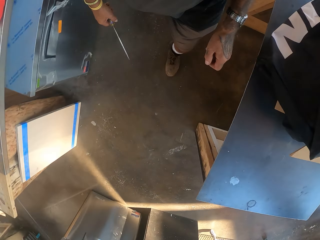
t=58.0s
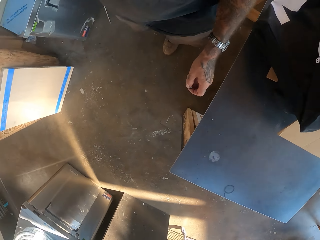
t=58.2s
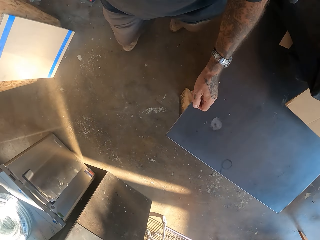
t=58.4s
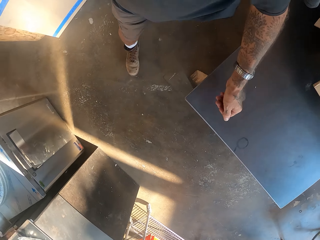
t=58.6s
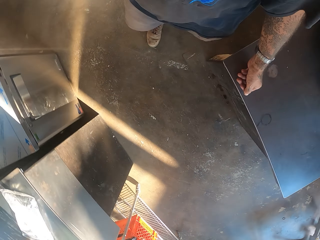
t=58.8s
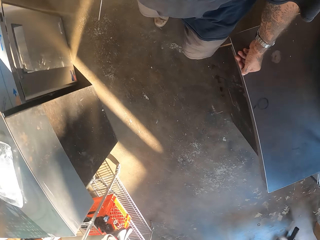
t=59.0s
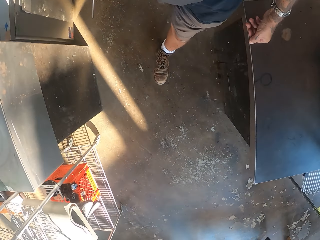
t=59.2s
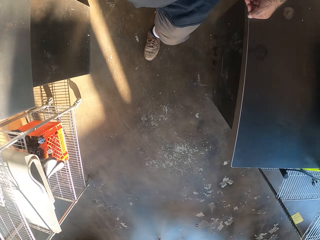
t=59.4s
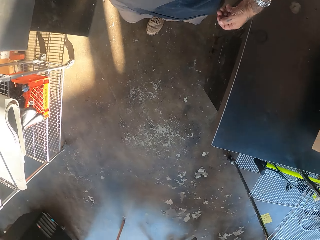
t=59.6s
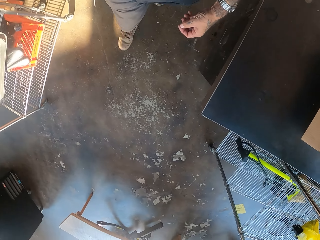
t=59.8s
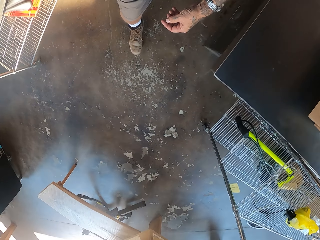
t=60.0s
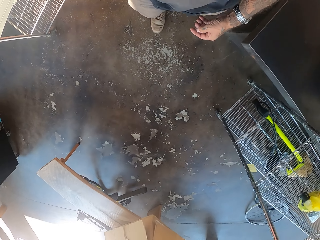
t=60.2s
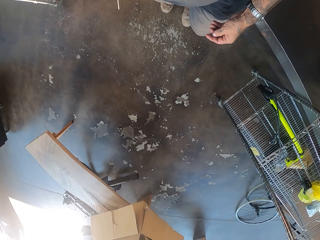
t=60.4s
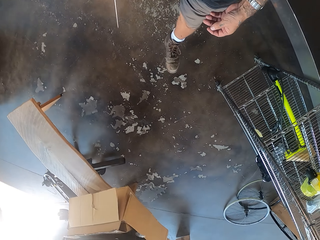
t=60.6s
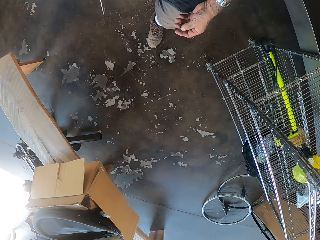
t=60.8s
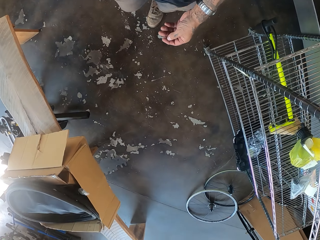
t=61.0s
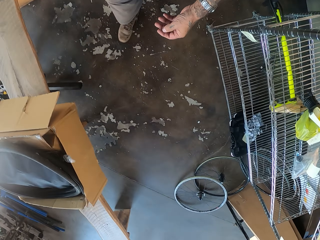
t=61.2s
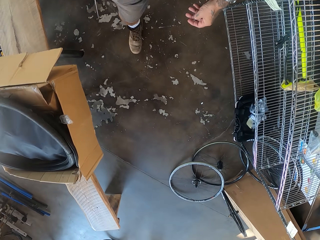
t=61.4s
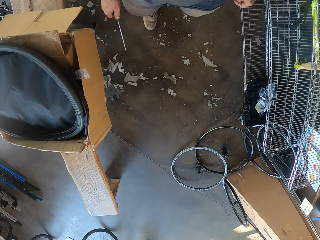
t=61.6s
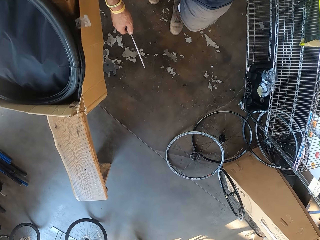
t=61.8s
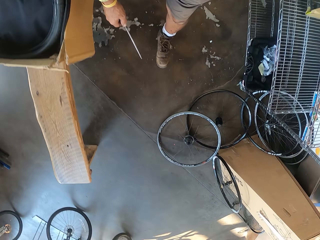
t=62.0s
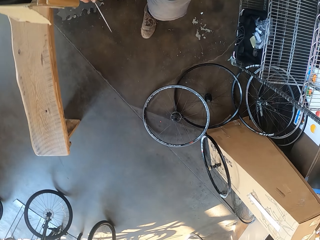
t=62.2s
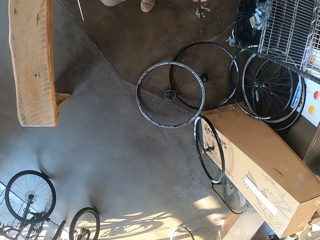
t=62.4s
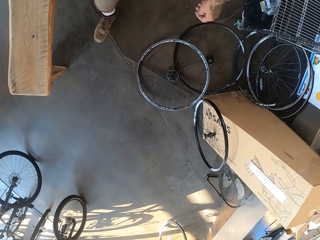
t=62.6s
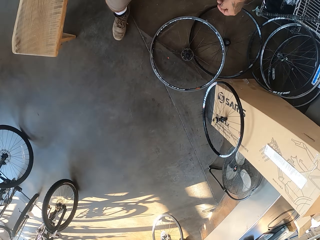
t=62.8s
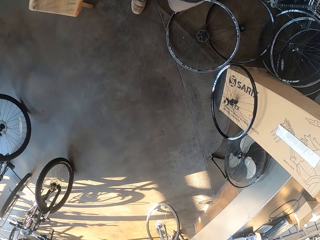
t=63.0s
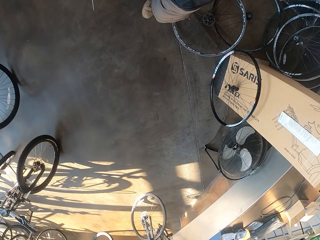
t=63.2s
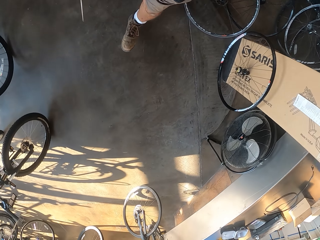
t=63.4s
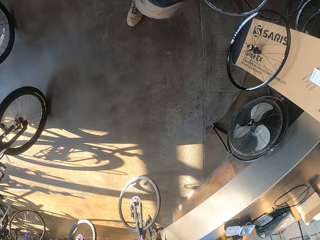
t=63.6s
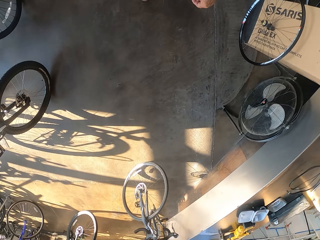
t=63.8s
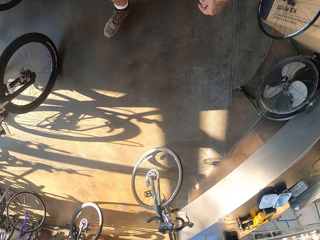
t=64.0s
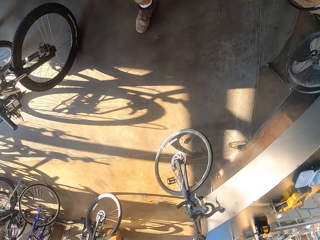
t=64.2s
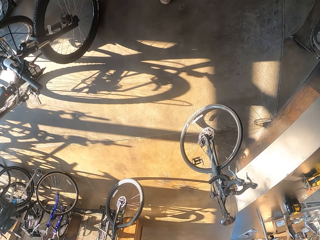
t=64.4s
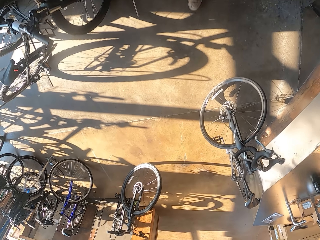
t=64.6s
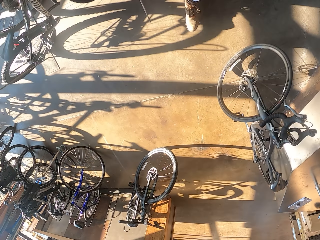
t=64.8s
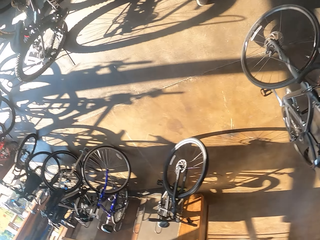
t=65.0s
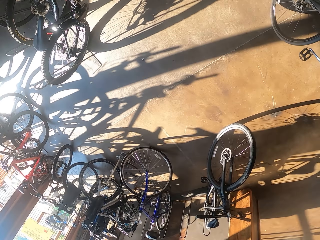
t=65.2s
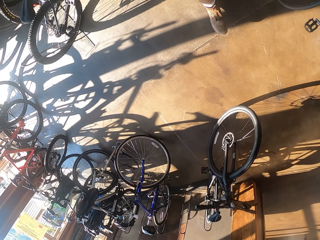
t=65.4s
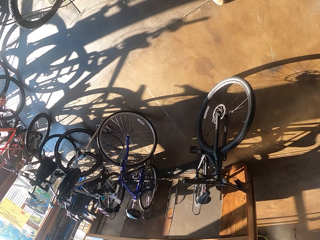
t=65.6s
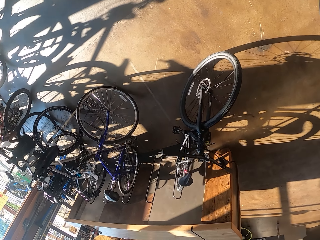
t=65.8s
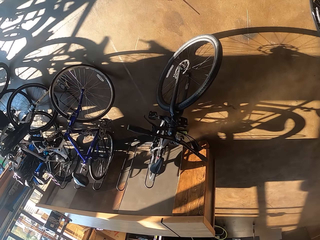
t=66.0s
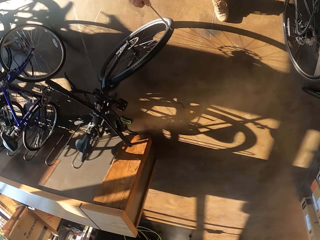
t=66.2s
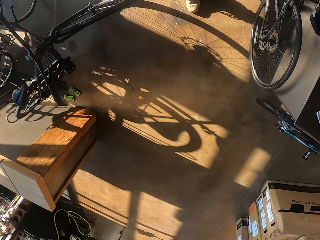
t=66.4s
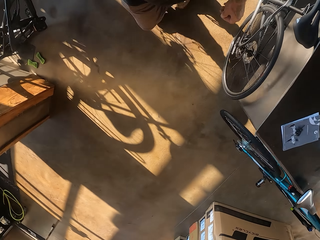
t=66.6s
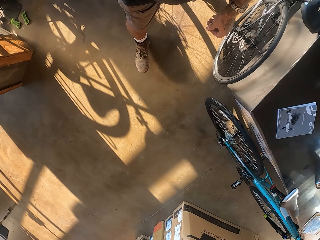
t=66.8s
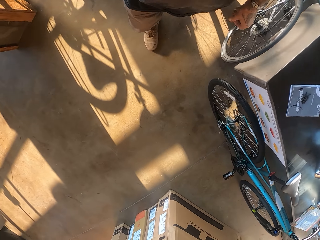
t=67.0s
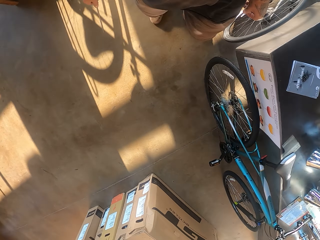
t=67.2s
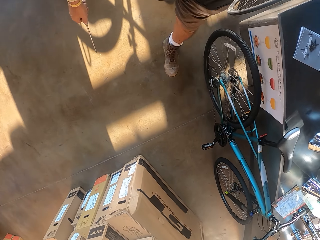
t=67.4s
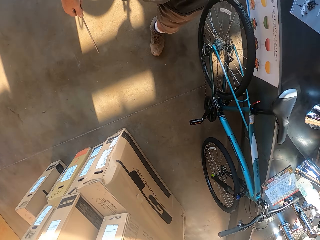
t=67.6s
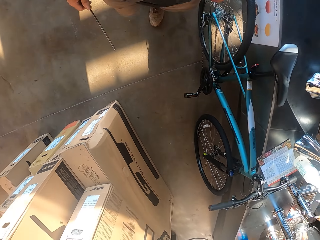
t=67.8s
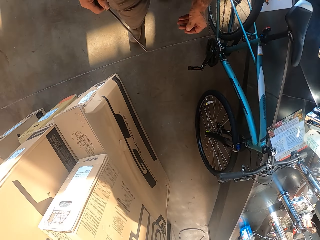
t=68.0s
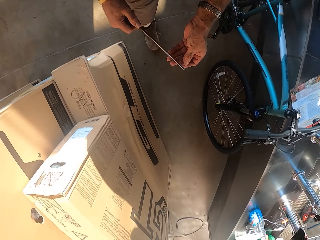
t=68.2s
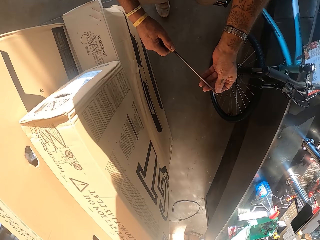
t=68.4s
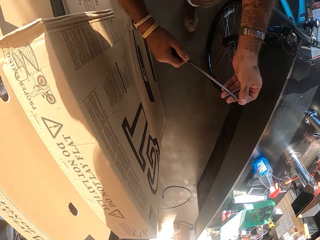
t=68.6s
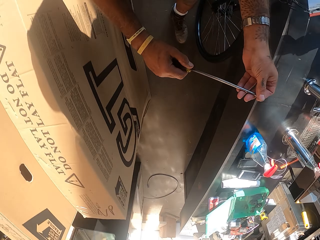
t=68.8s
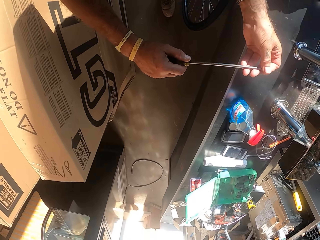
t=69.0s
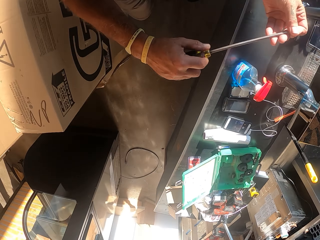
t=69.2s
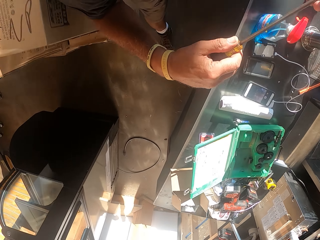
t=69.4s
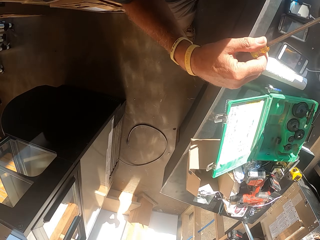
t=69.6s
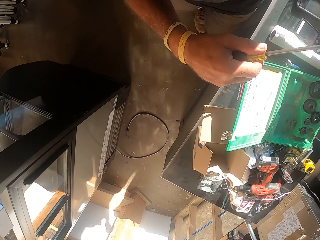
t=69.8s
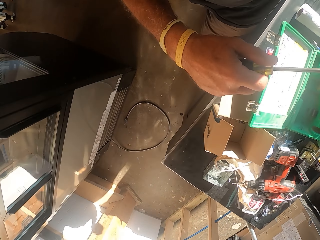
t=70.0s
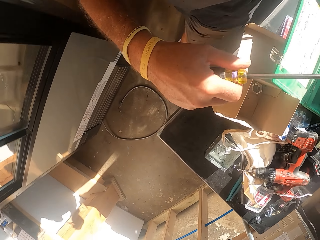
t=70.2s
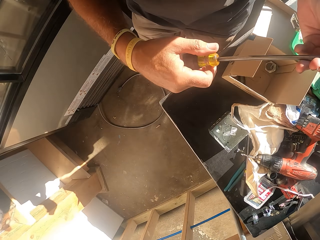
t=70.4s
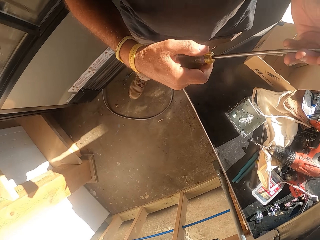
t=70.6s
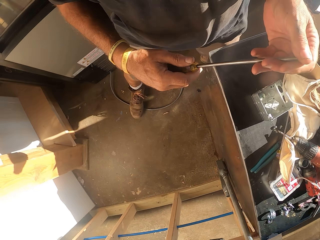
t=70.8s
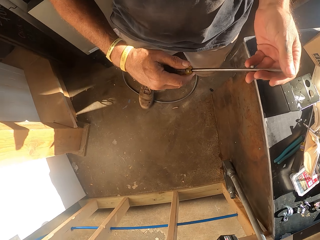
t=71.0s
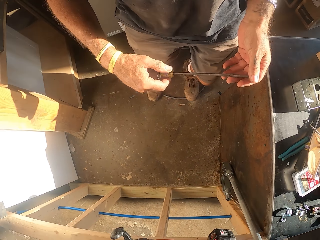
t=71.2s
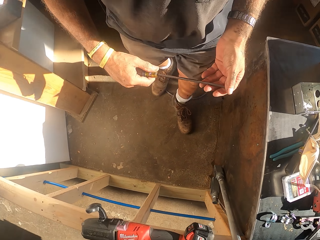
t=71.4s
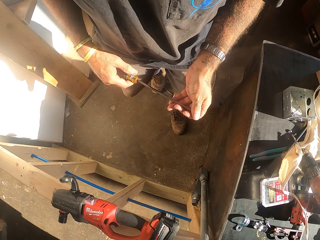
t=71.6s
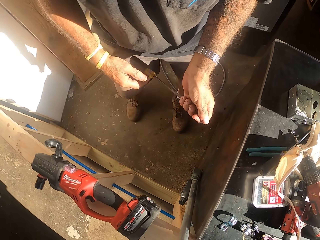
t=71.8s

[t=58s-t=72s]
The camera wearer walks. They fix the bolt on the screwdriver.

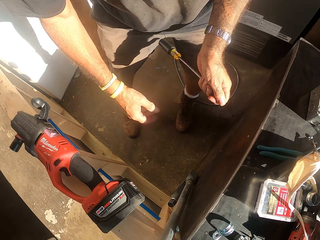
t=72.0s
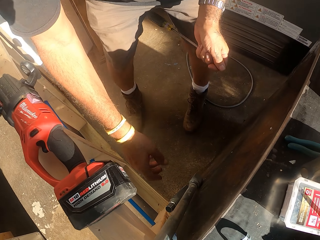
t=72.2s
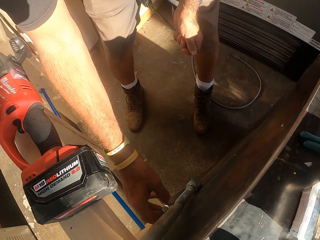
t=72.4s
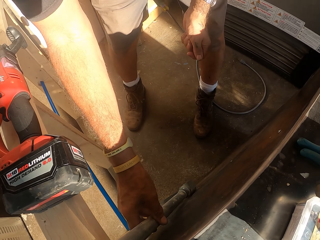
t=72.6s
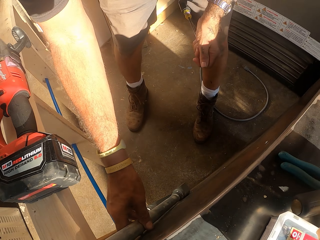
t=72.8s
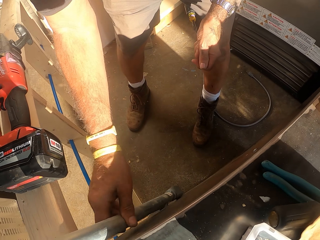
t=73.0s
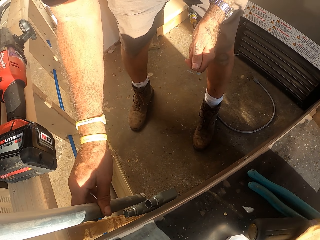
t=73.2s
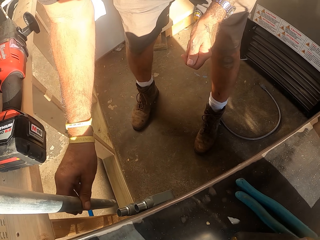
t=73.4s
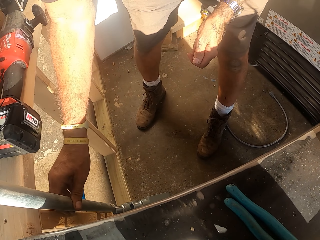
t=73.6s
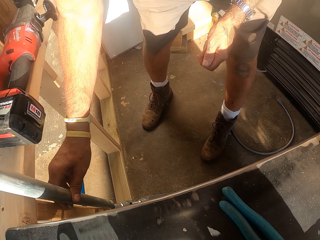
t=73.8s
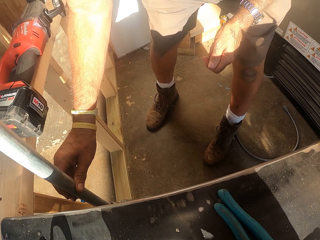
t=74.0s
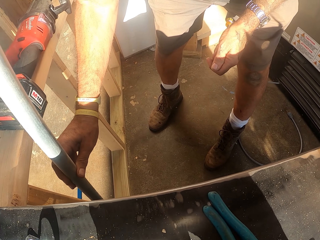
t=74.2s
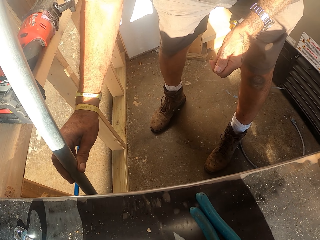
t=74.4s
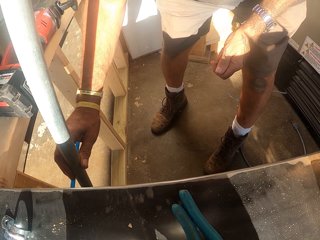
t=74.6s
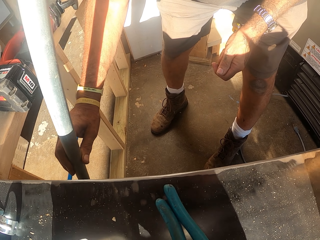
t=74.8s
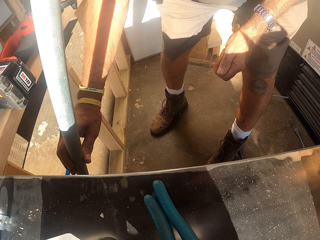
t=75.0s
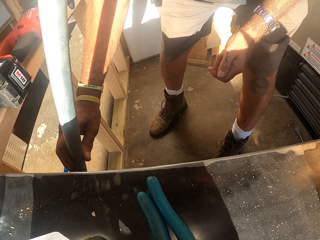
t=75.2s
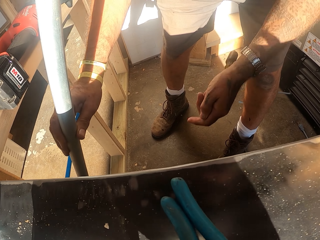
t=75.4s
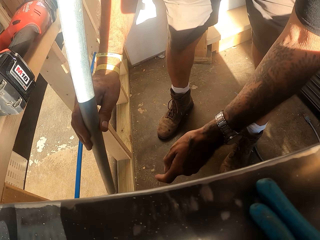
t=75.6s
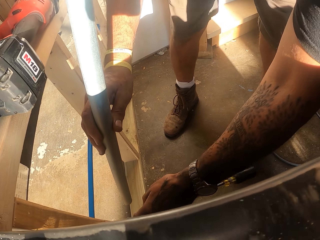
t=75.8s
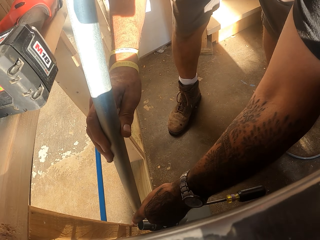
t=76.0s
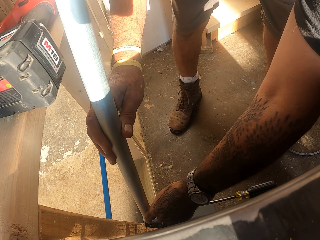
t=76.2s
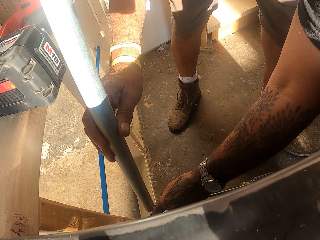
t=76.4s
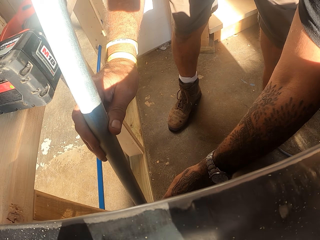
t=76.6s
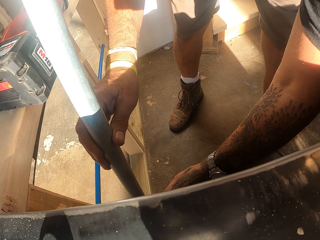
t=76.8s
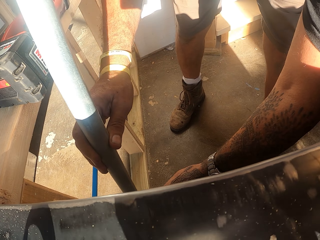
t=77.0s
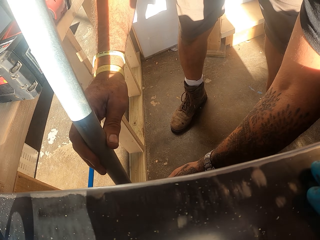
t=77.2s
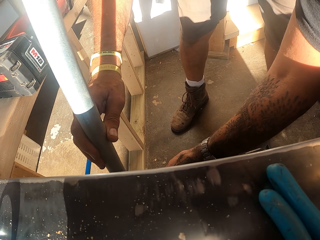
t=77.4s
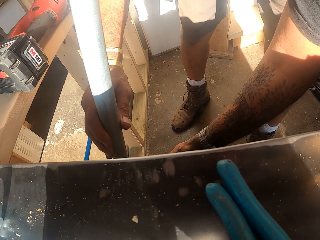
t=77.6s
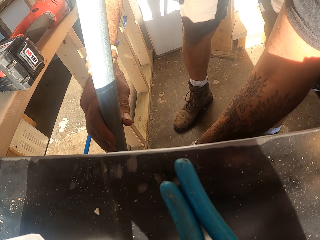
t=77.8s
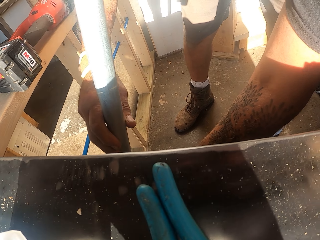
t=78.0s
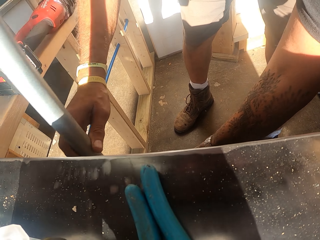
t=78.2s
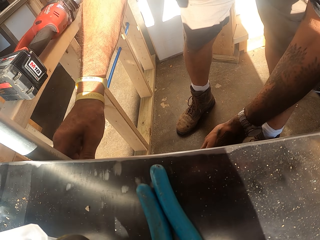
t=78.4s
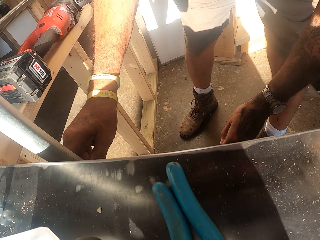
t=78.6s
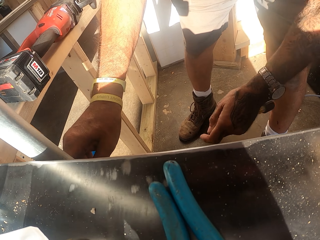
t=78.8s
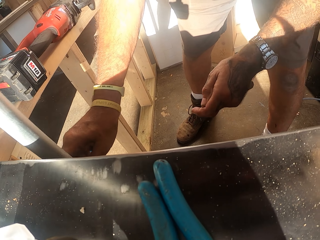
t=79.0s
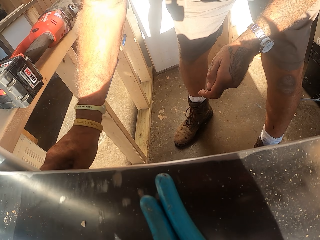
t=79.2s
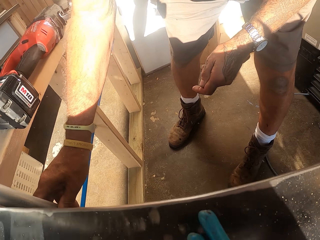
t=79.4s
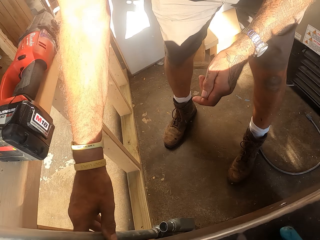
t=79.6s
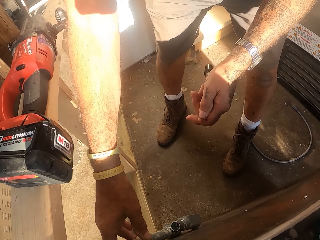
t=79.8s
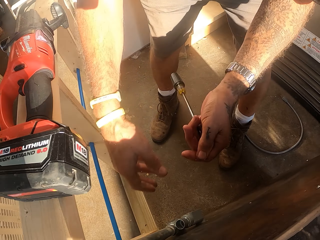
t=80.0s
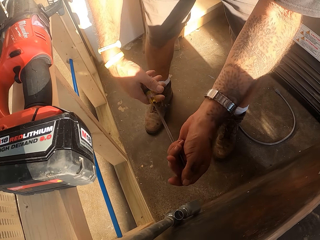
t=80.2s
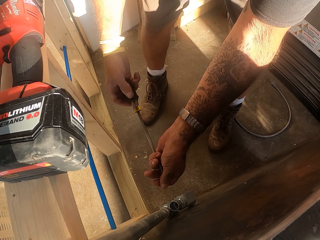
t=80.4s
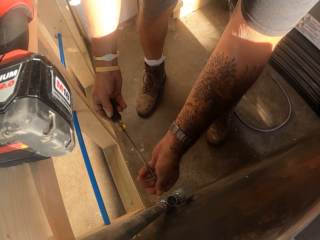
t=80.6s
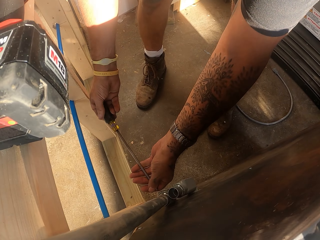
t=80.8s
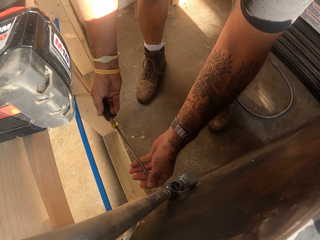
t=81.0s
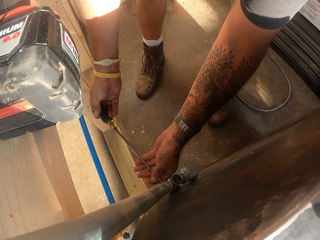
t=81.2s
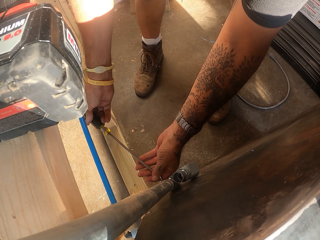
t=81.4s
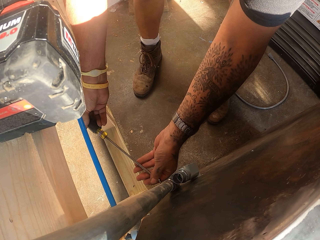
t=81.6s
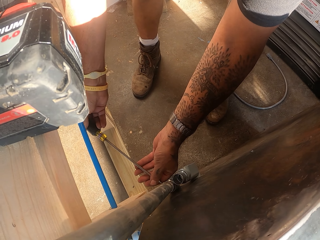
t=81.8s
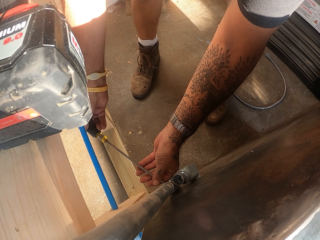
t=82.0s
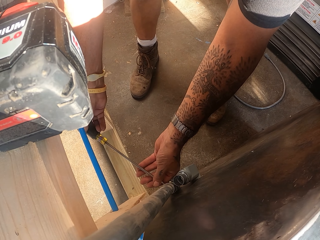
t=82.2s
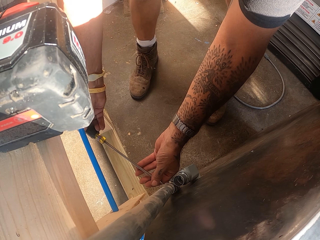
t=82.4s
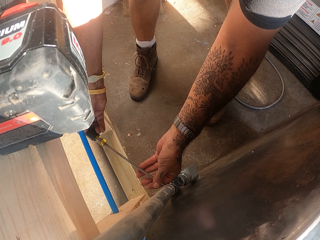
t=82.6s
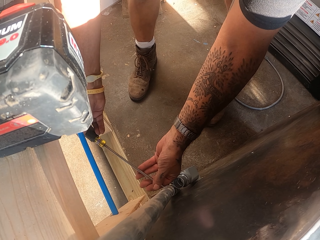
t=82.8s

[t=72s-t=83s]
The camera wearer adjusts the metal pole. They pick up steel and hold the steel. They hold the screwdriver.
